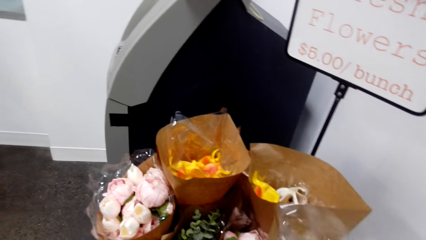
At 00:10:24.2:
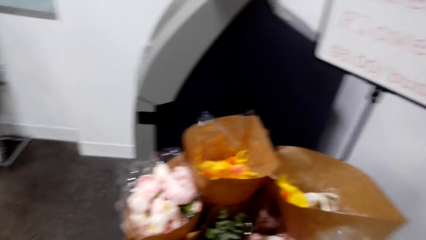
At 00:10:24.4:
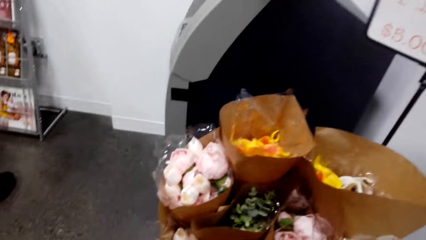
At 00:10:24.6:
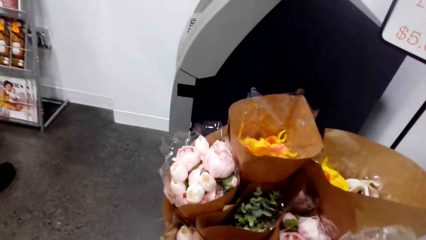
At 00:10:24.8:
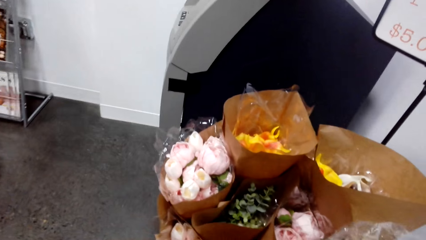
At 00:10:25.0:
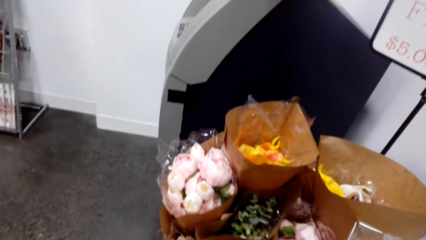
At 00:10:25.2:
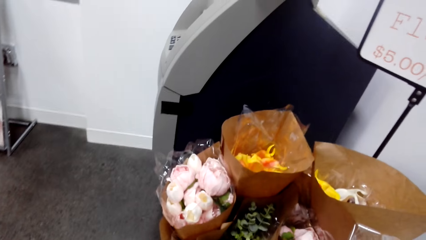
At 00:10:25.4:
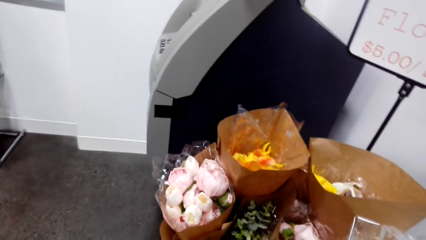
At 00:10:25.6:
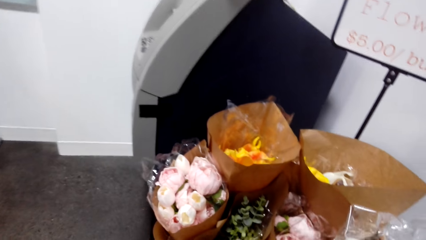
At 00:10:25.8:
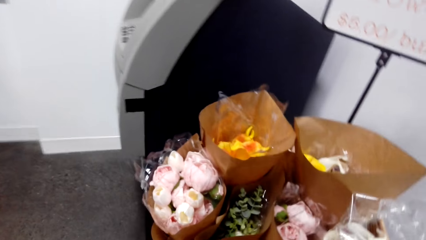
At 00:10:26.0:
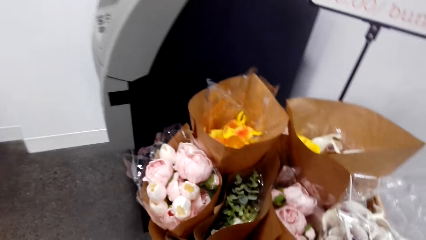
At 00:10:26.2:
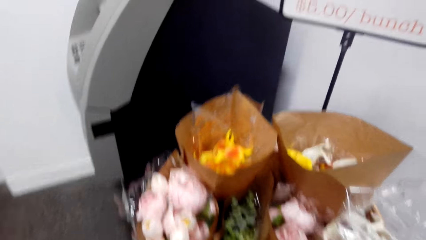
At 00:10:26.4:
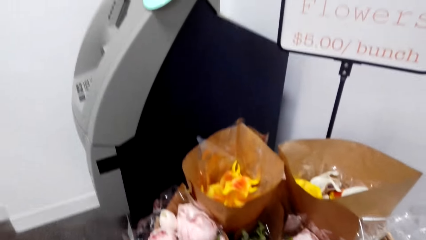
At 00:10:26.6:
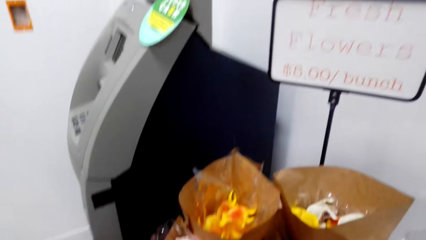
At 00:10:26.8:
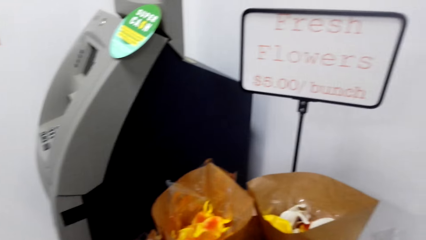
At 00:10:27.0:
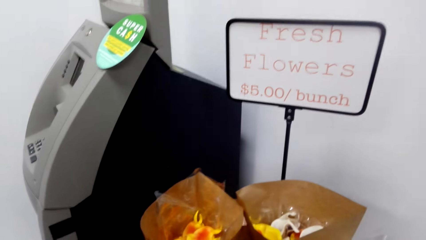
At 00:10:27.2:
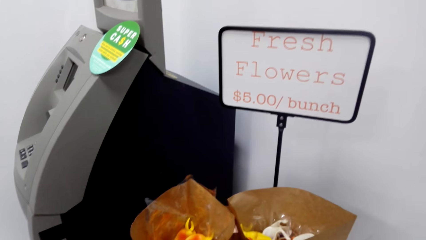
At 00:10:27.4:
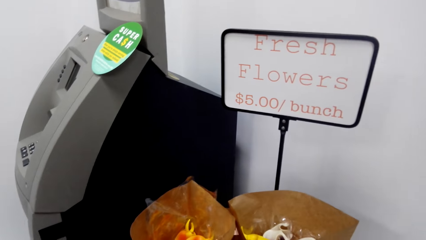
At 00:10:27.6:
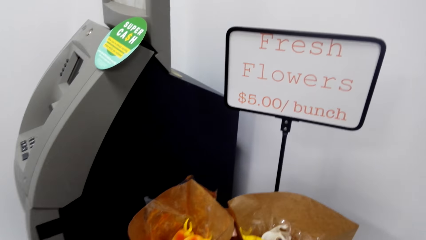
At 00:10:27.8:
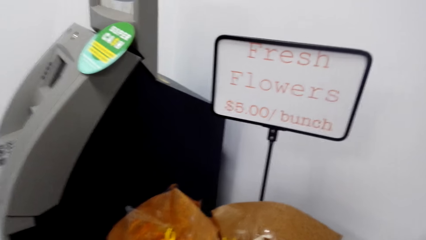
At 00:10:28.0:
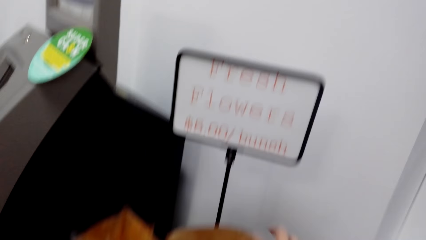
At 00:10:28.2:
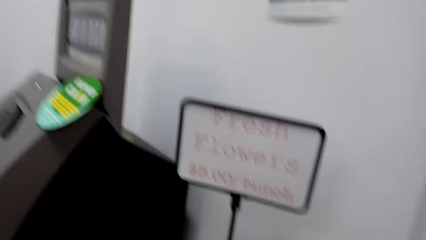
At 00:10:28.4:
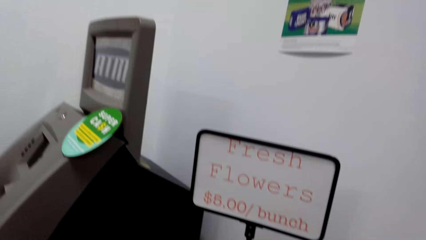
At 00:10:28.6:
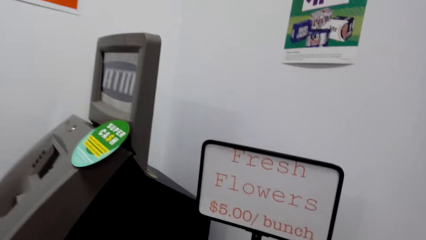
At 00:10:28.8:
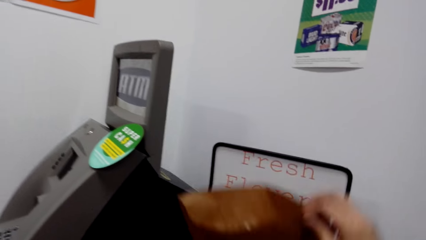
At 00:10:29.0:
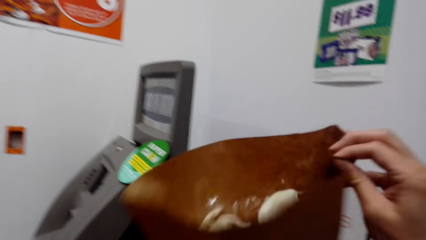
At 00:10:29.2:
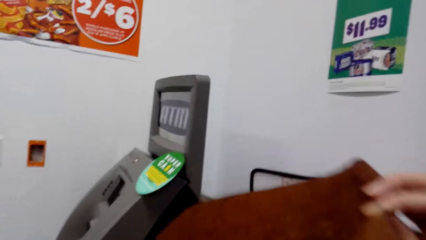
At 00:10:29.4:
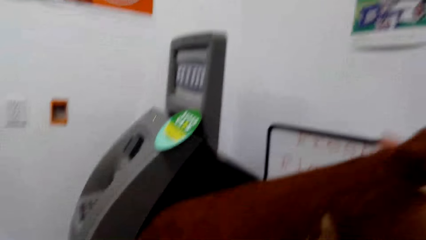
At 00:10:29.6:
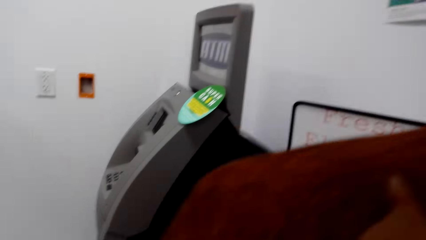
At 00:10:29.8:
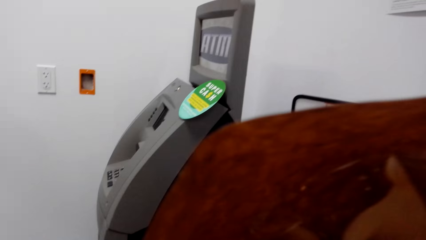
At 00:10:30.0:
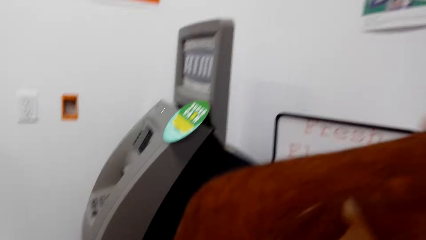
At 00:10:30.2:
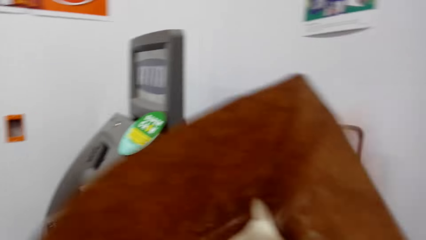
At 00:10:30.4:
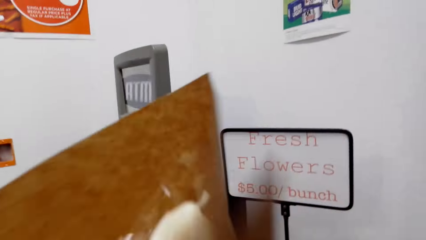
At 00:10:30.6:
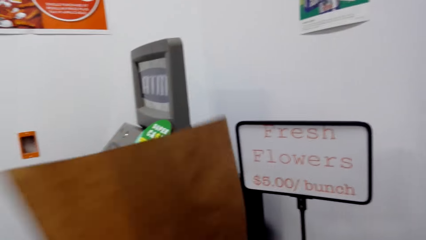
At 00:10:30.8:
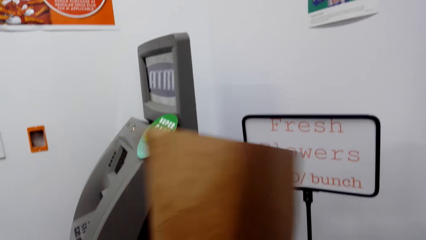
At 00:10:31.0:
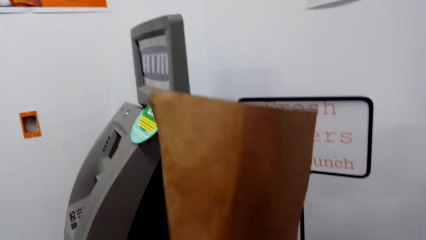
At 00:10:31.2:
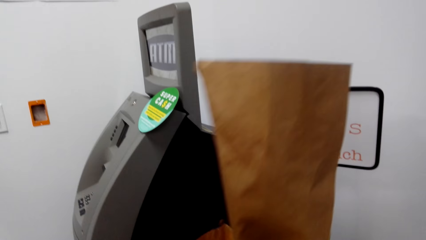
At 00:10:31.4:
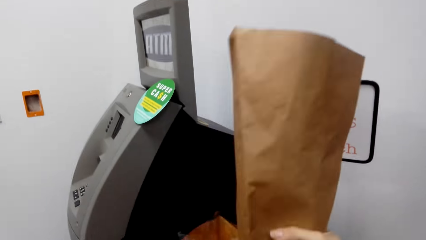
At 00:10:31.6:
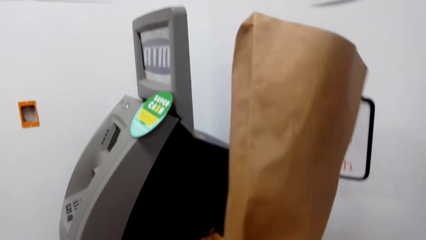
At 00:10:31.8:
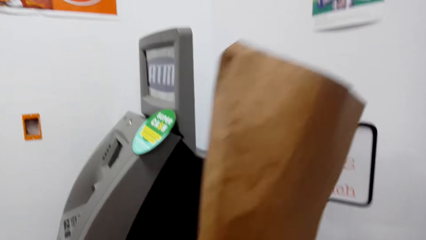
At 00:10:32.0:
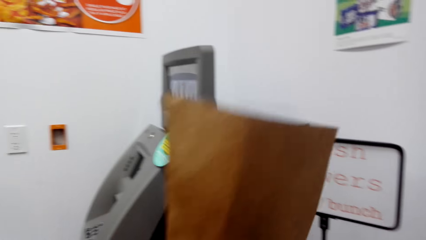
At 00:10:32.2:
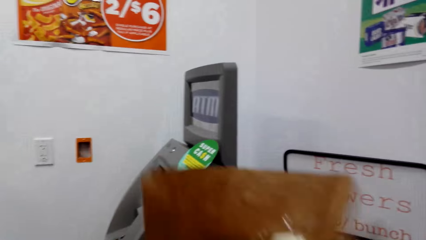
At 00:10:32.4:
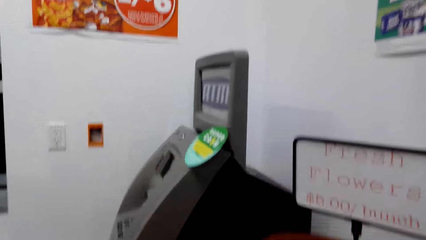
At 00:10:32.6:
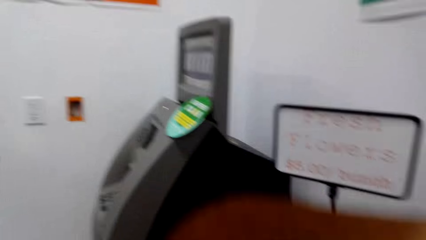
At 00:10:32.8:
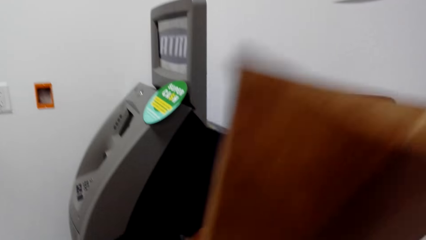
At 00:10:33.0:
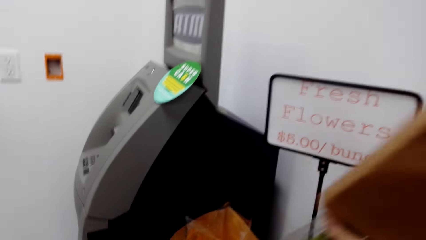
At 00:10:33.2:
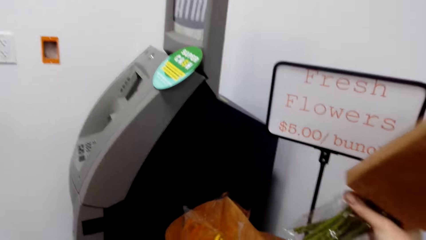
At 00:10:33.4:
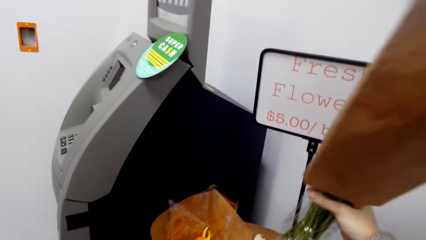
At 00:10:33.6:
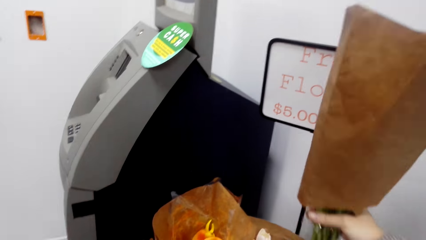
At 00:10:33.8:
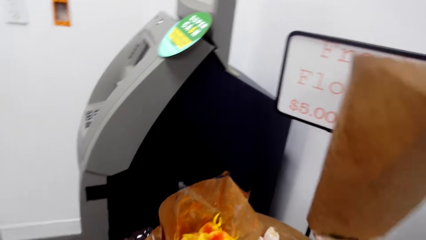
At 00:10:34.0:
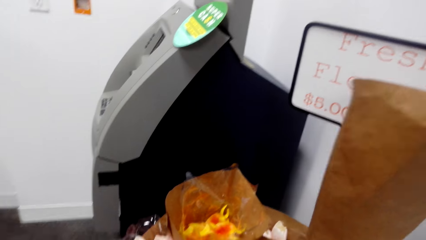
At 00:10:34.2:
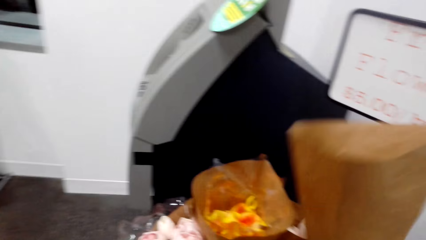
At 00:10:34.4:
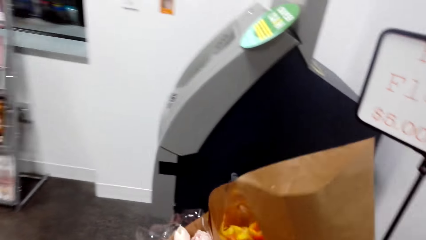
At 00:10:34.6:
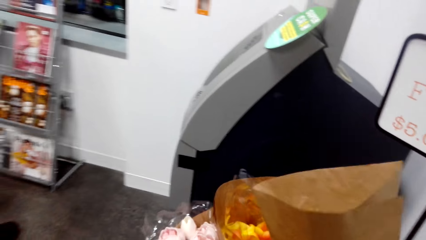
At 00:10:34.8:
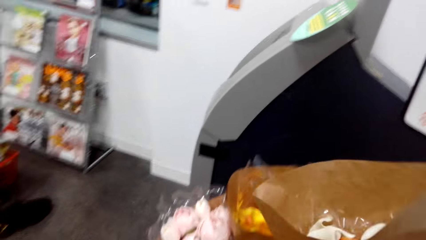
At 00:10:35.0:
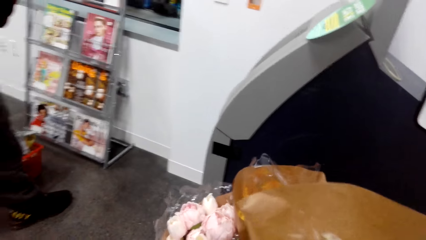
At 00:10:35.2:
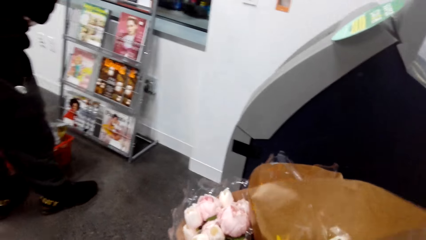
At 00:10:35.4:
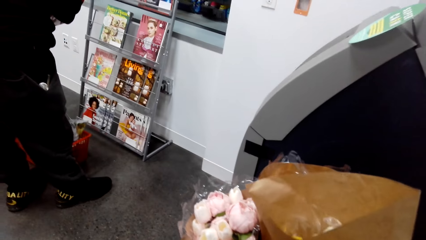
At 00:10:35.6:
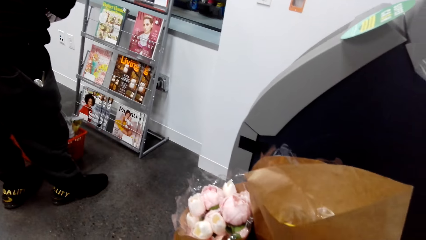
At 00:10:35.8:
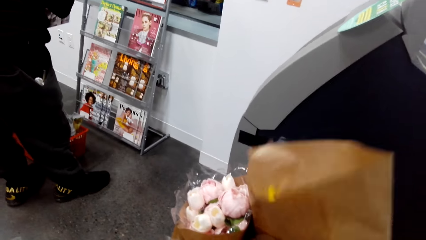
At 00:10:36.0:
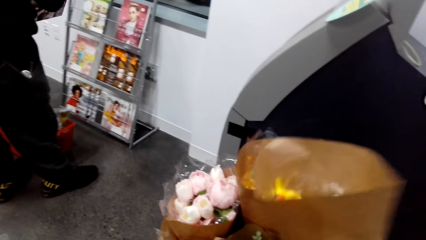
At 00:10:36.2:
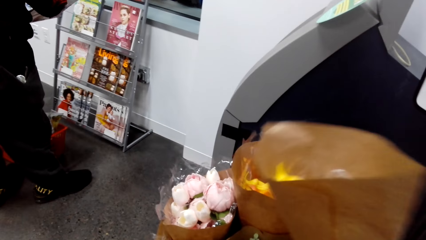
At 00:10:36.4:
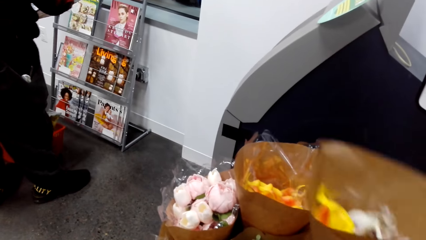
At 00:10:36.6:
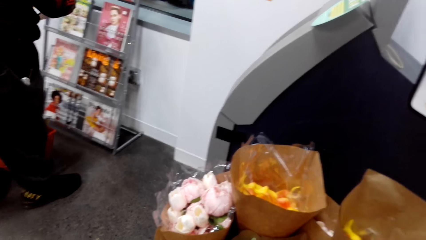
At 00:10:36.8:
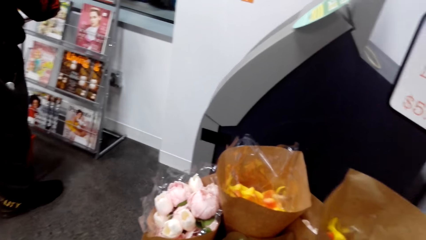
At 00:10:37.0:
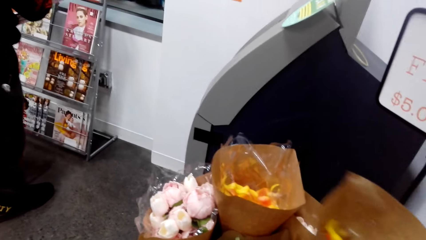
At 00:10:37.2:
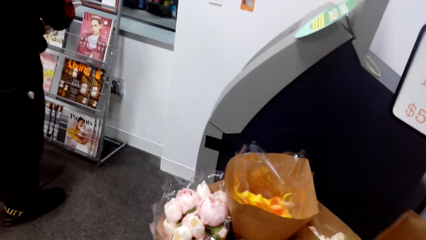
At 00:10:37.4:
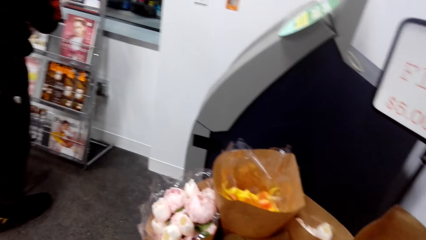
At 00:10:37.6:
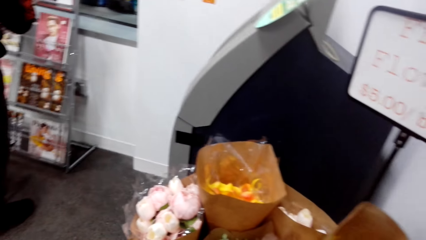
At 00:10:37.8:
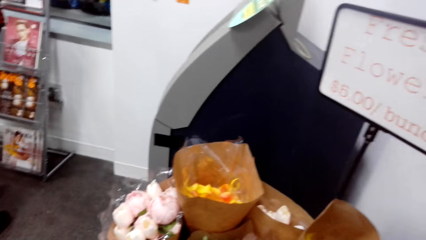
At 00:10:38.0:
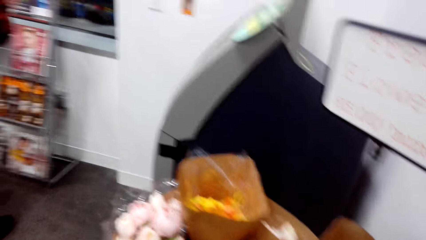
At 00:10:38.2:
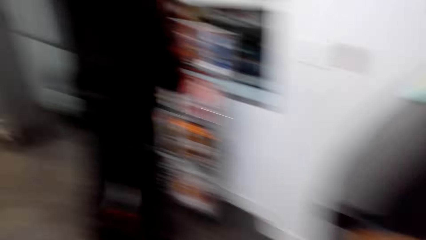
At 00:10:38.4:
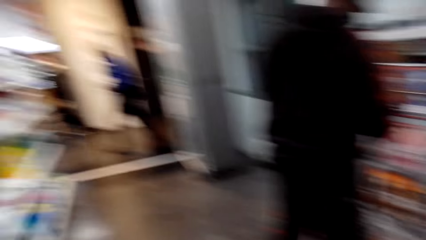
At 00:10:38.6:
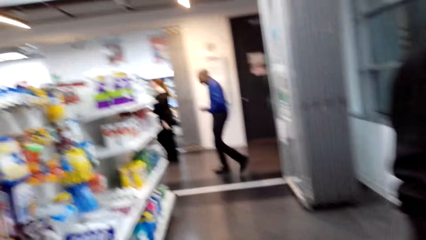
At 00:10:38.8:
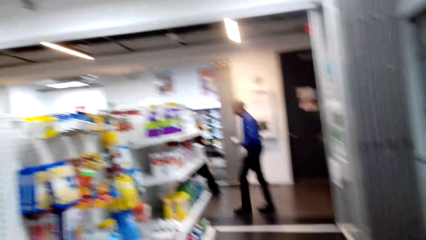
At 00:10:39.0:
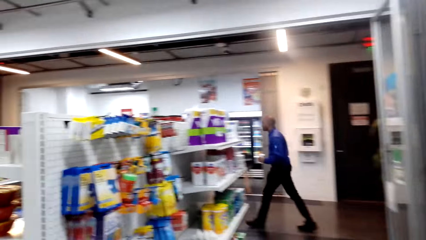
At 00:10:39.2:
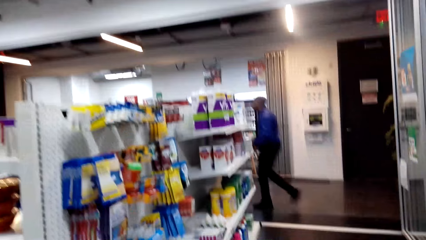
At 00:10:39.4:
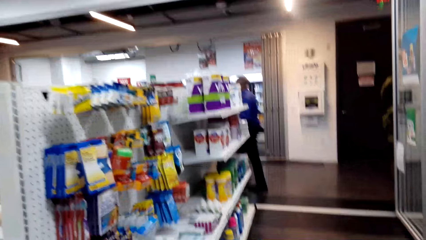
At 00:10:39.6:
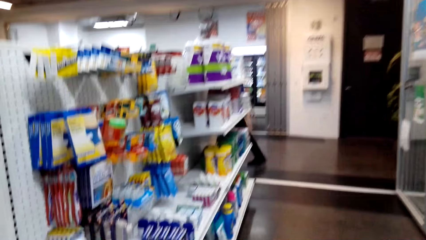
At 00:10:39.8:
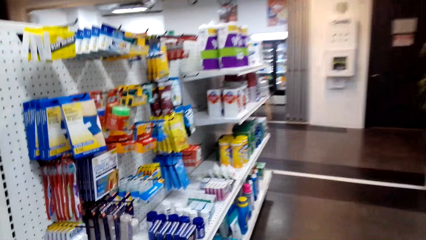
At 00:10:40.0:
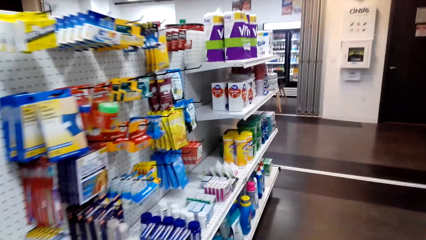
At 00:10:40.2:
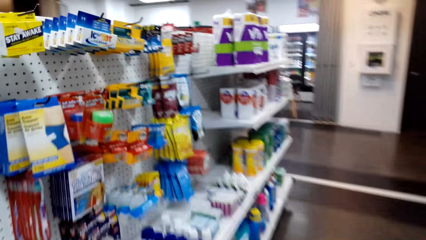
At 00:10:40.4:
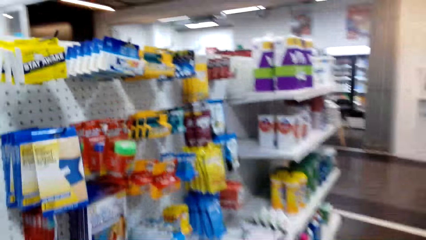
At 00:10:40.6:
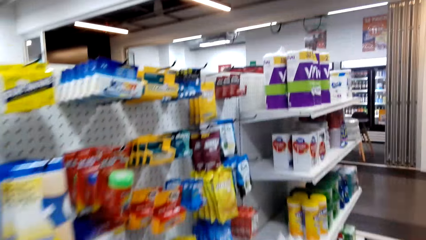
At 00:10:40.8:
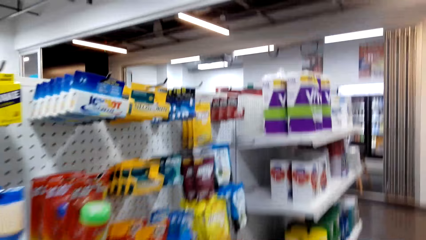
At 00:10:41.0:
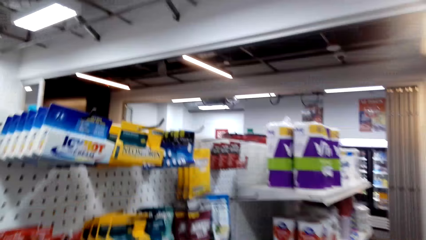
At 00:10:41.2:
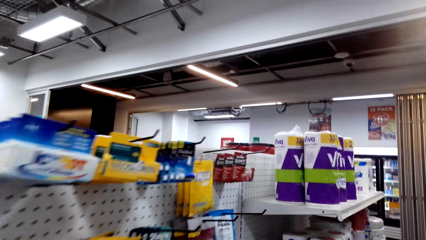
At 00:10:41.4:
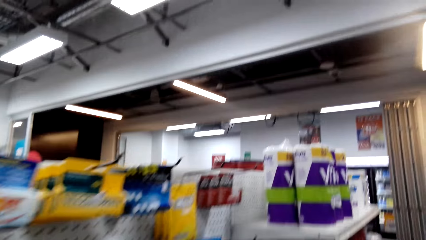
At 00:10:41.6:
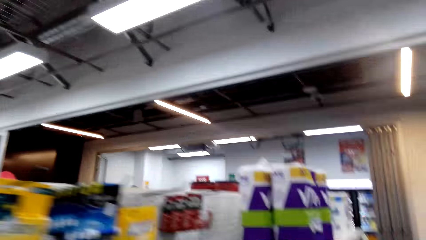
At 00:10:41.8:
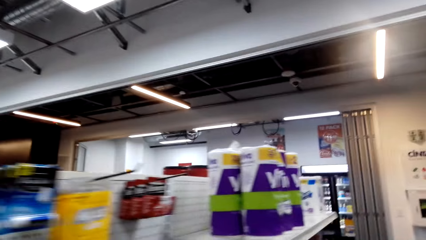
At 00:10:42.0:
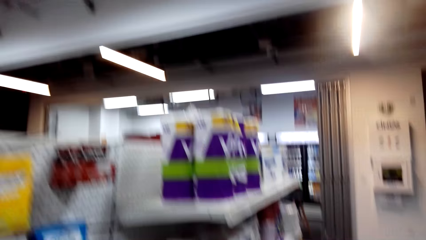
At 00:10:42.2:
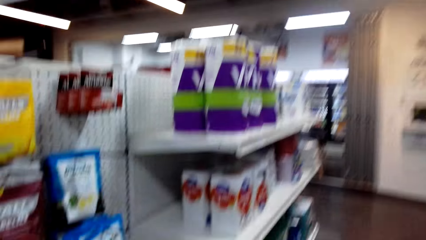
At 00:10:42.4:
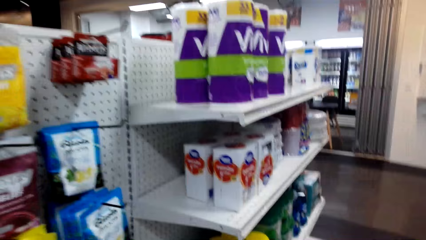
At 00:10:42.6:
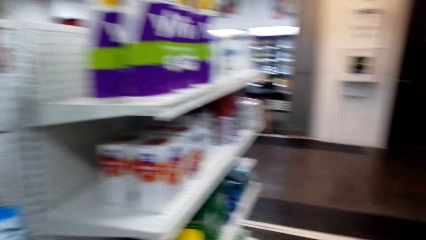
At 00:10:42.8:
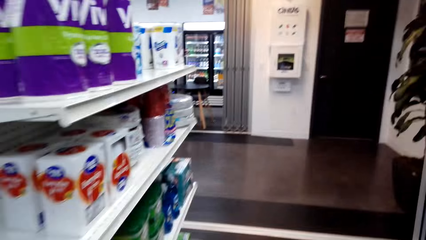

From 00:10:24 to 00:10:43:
The camera wearer looks at flowers. They pick a flower. They return the flower. They look at the products on the shelf.
